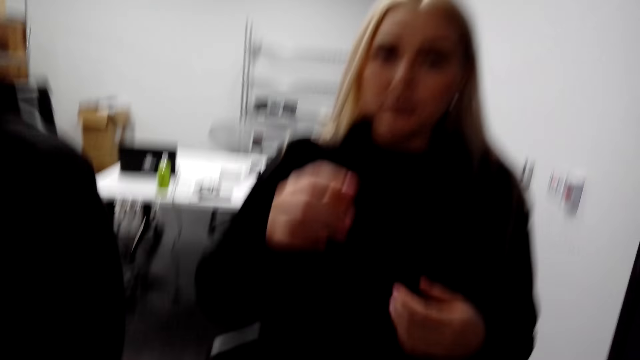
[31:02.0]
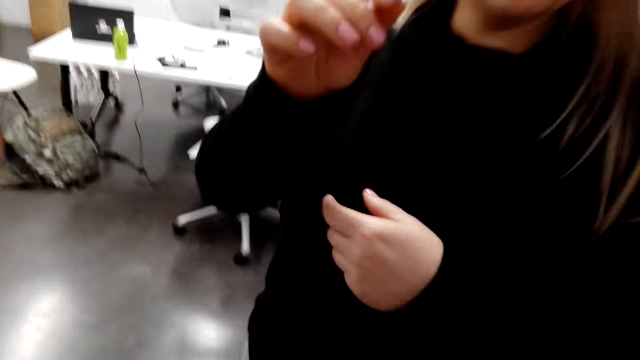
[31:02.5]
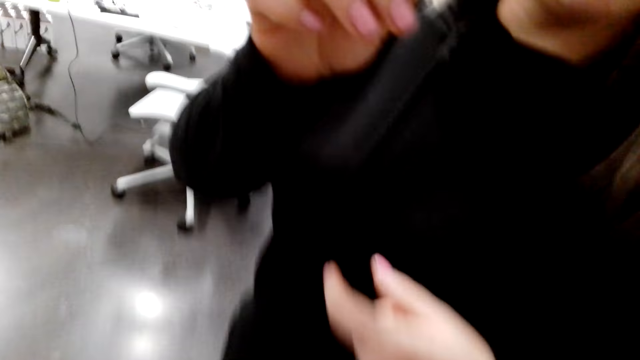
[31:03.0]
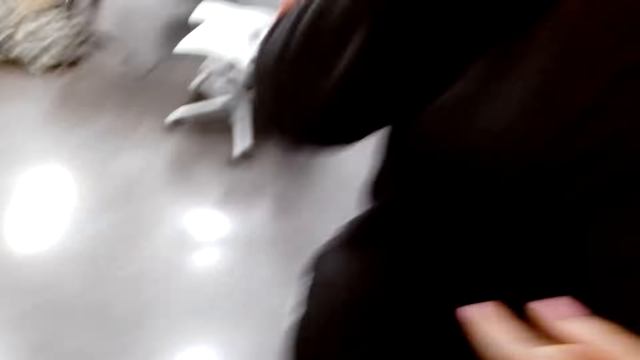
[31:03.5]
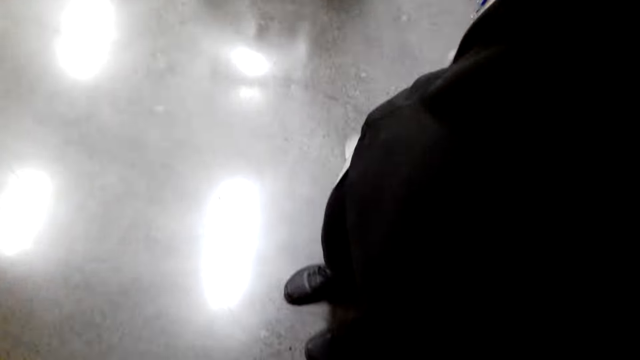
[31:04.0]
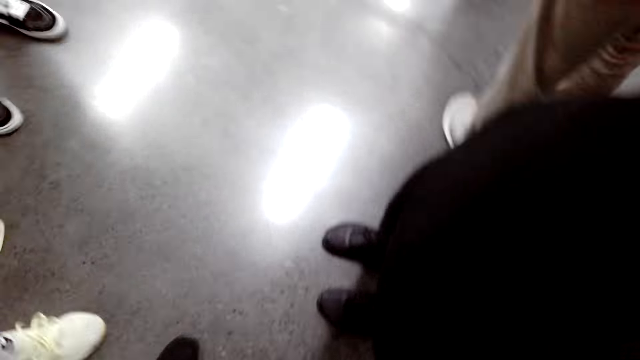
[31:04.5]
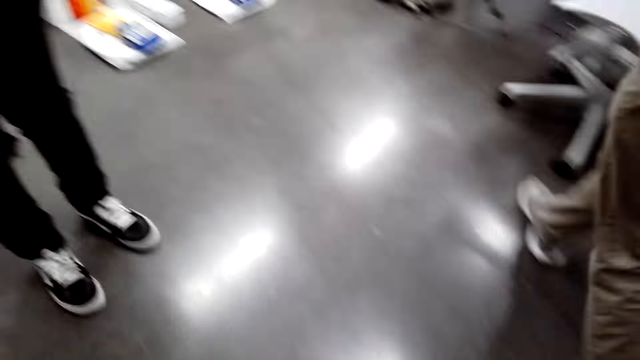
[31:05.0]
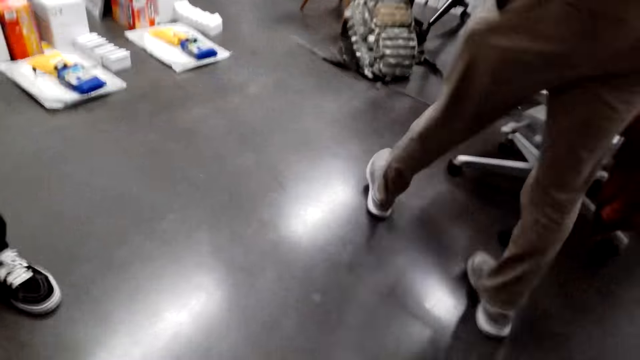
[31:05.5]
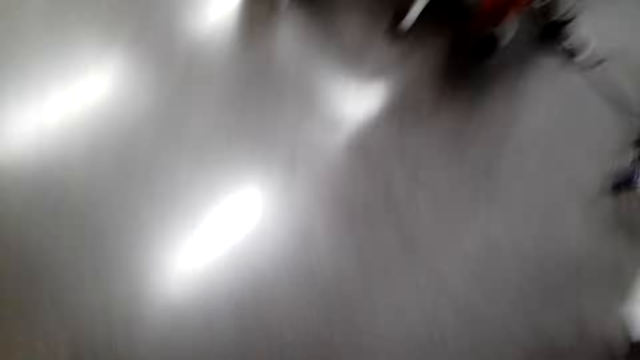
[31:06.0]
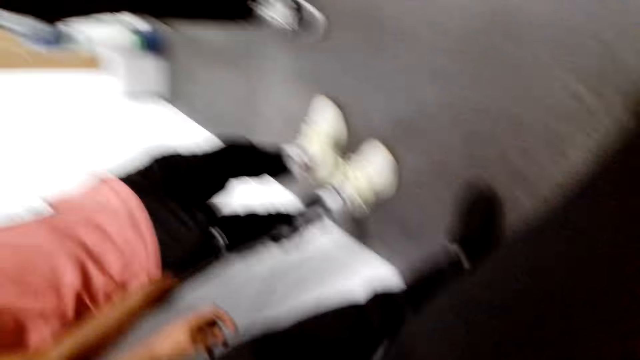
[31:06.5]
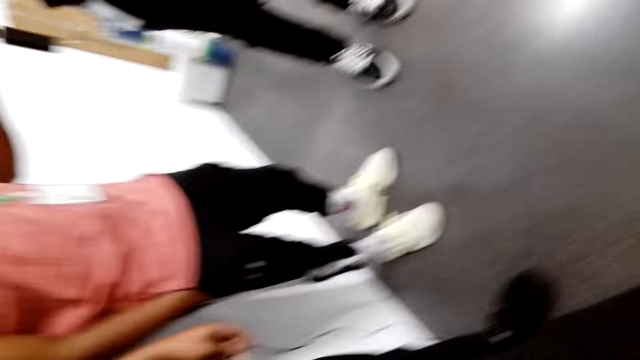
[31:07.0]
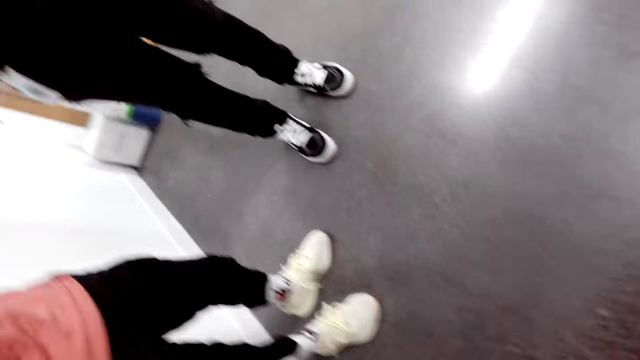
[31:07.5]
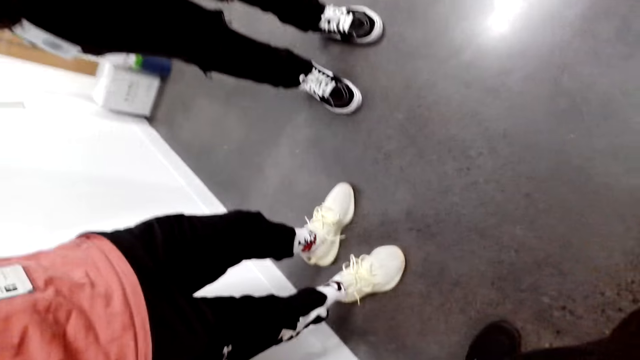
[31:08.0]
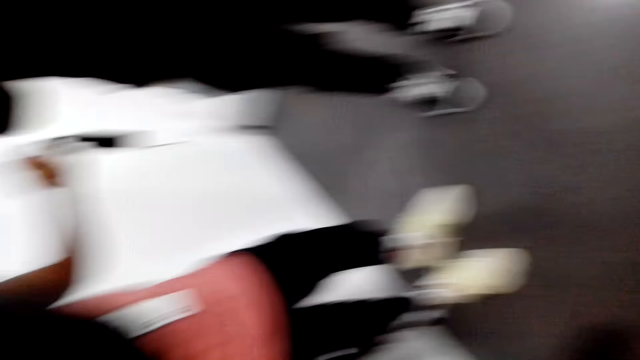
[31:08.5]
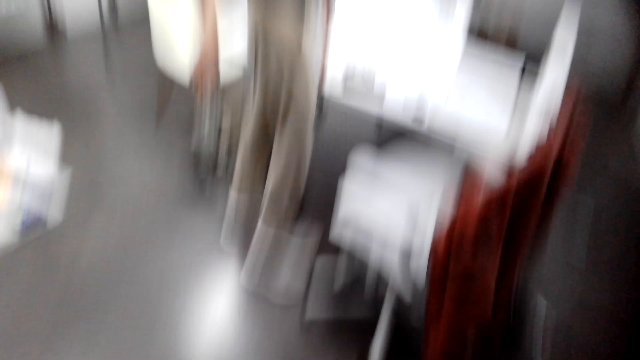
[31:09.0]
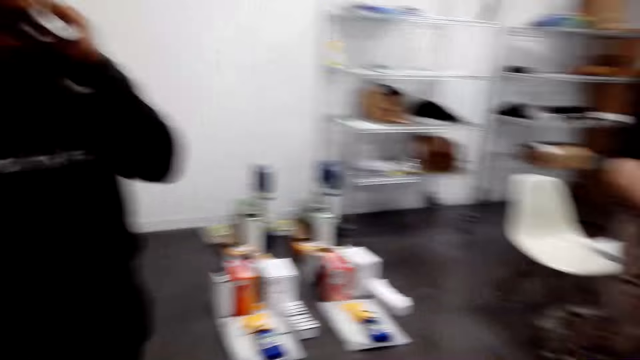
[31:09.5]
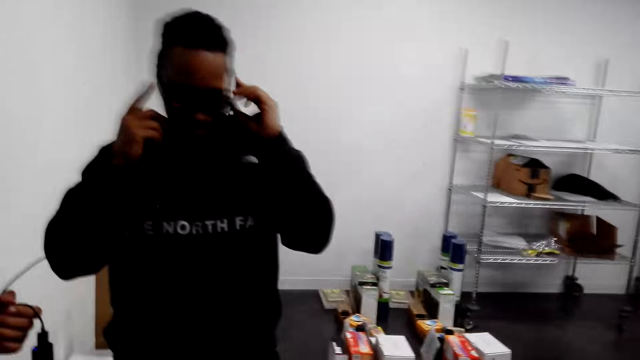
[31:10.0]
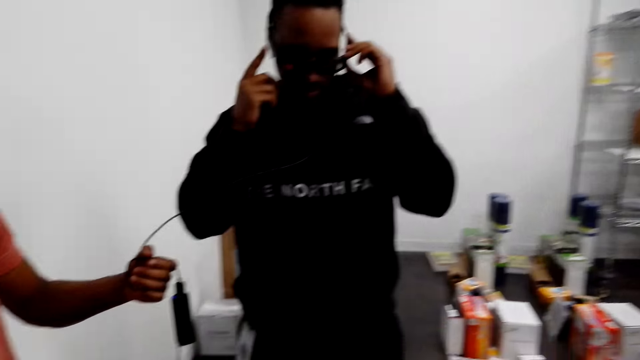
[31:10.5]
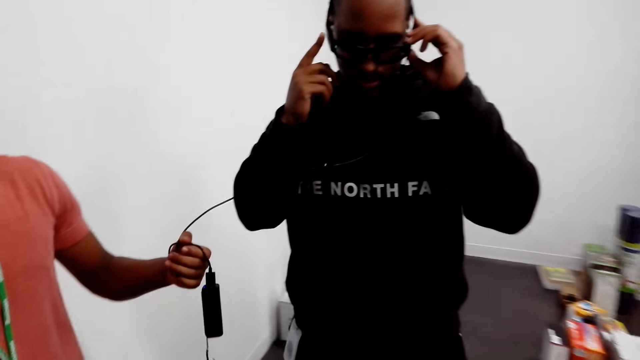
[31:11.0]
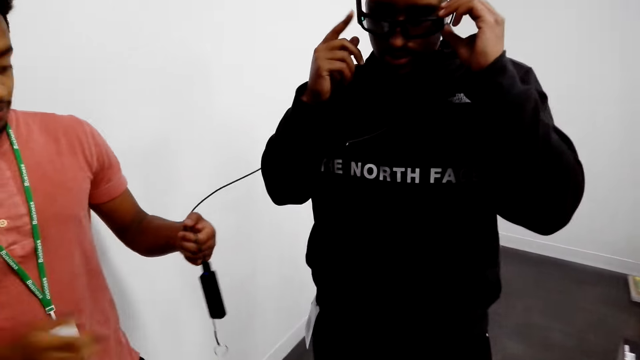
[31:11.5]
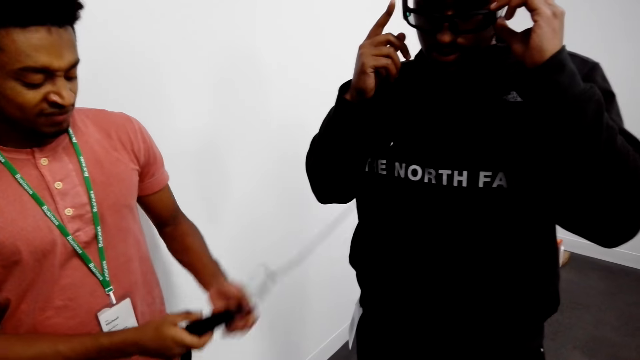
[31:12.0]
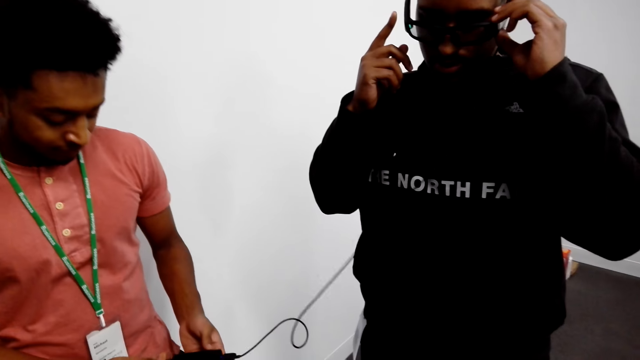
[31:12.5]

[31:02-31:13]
A lady talks. A man removes the glasses.
